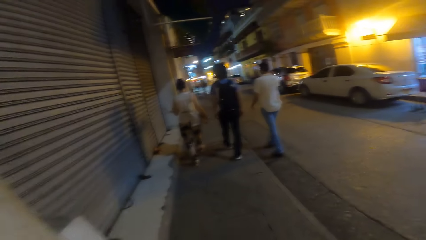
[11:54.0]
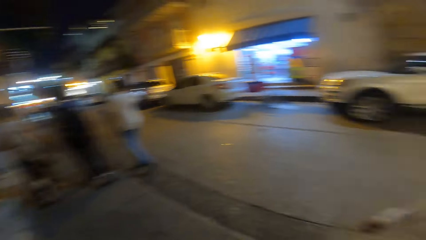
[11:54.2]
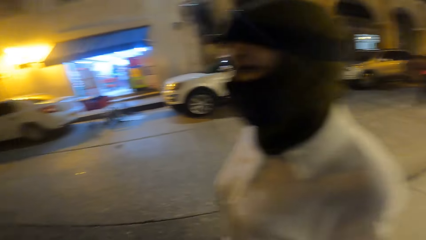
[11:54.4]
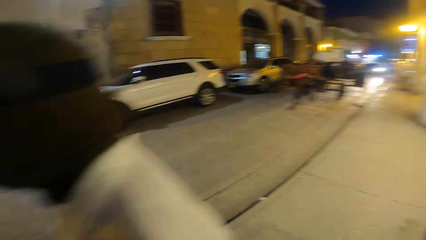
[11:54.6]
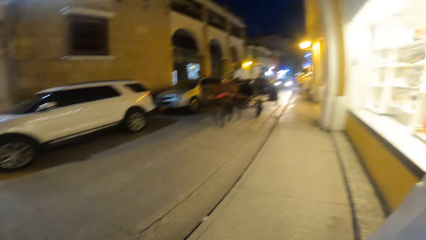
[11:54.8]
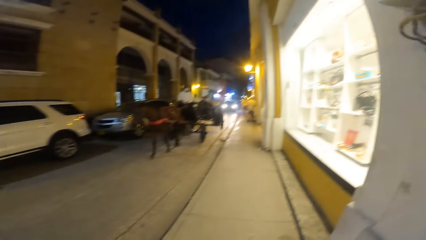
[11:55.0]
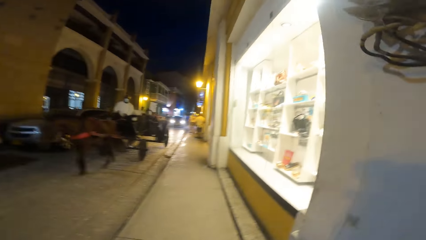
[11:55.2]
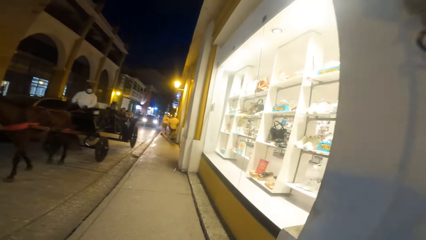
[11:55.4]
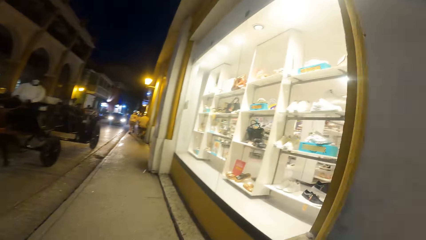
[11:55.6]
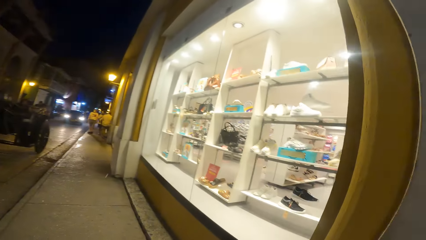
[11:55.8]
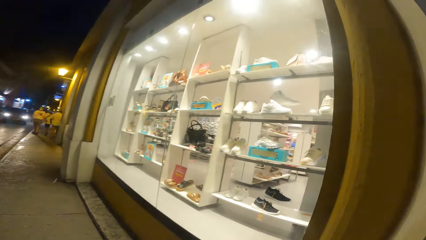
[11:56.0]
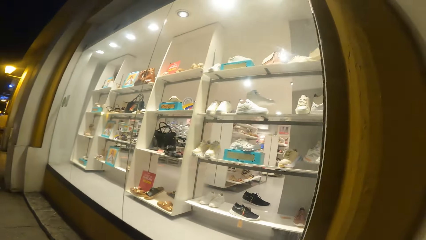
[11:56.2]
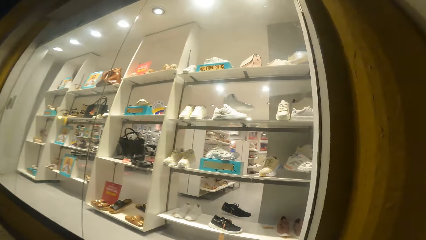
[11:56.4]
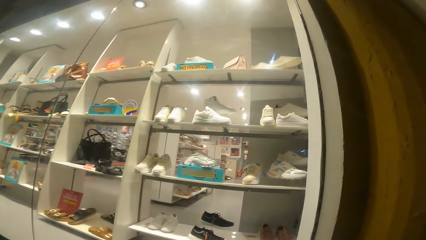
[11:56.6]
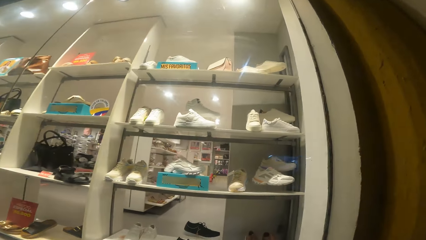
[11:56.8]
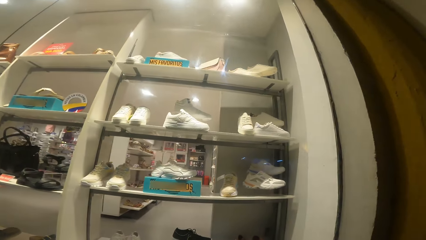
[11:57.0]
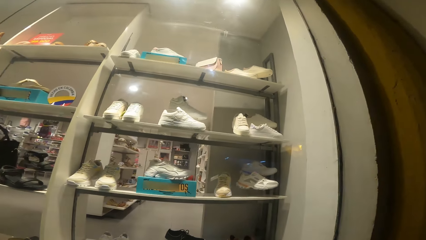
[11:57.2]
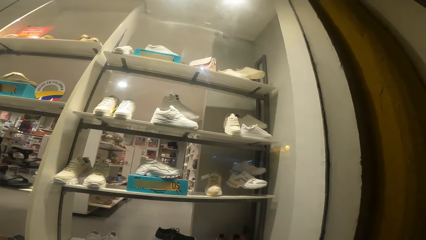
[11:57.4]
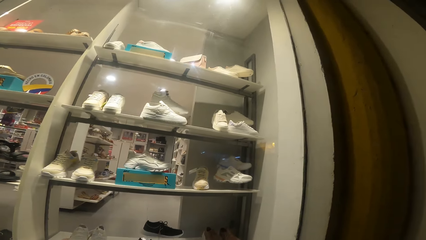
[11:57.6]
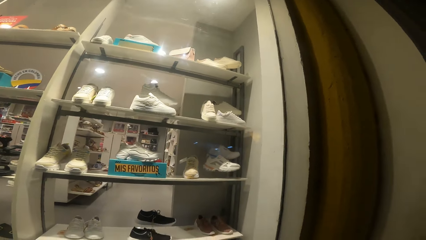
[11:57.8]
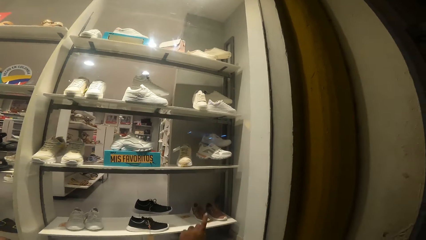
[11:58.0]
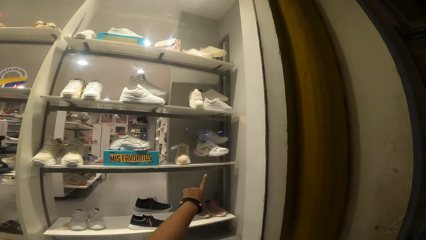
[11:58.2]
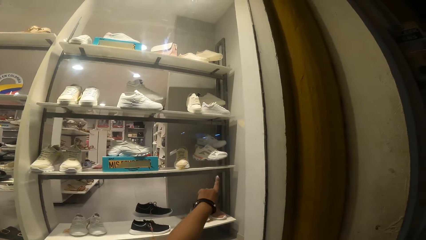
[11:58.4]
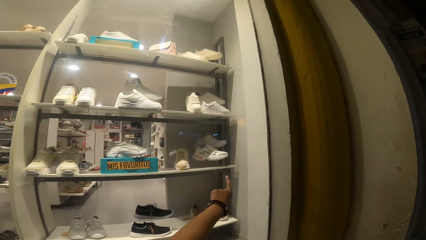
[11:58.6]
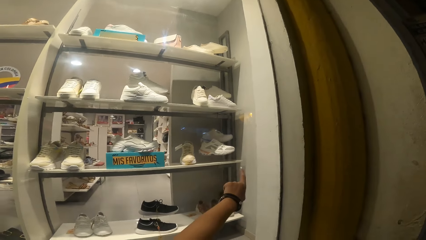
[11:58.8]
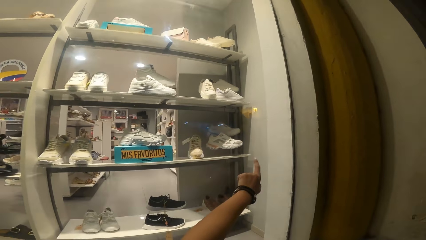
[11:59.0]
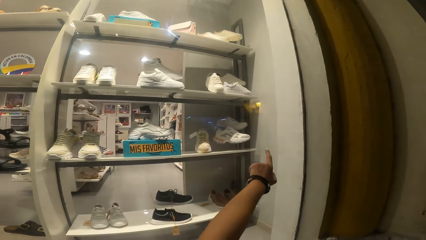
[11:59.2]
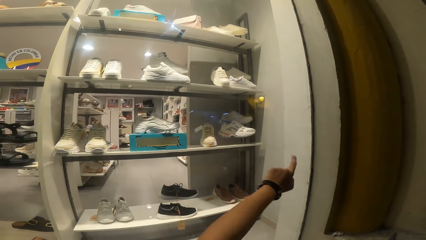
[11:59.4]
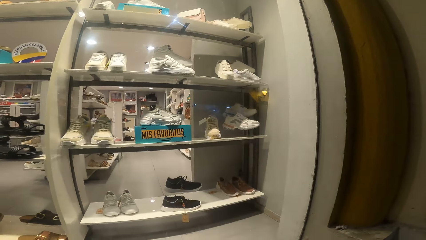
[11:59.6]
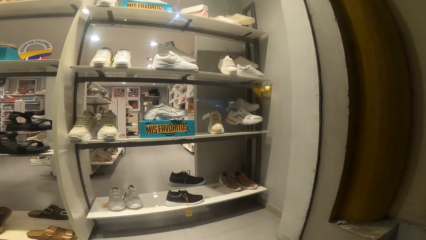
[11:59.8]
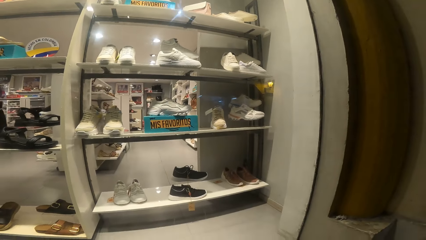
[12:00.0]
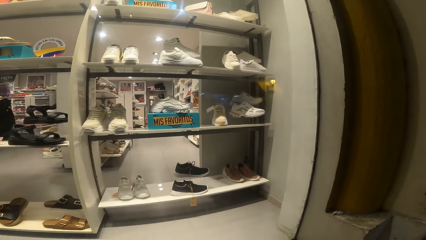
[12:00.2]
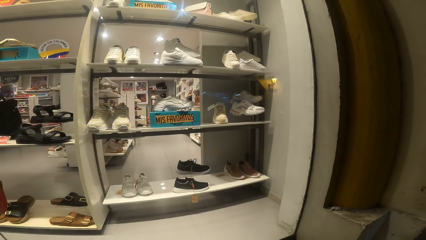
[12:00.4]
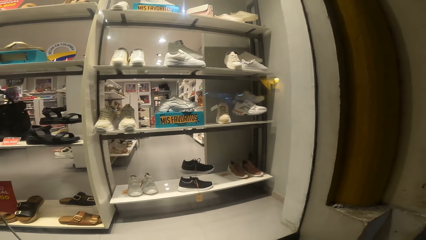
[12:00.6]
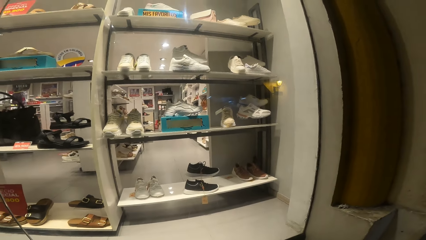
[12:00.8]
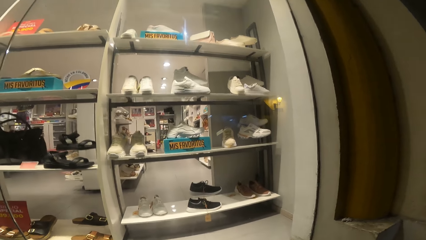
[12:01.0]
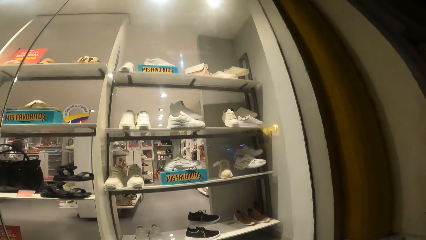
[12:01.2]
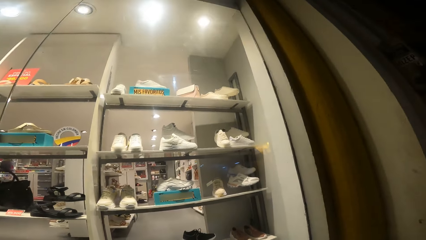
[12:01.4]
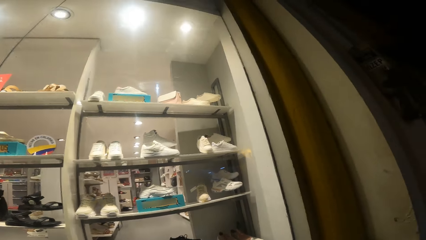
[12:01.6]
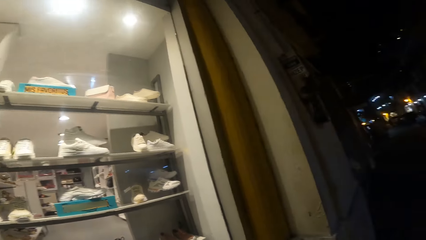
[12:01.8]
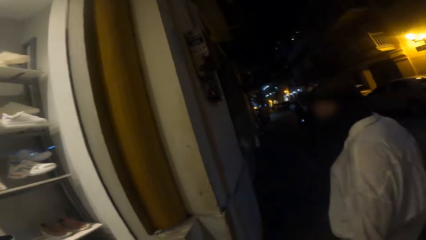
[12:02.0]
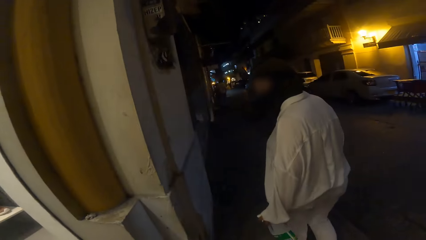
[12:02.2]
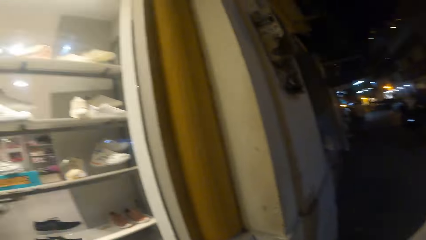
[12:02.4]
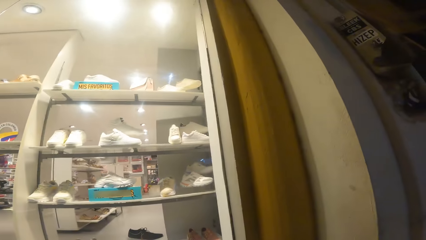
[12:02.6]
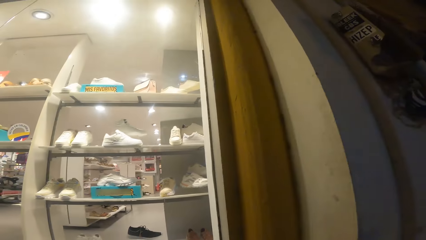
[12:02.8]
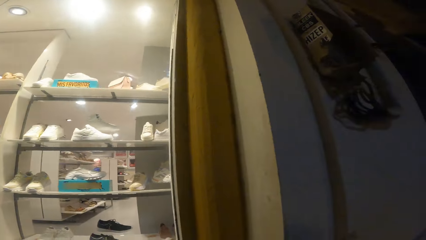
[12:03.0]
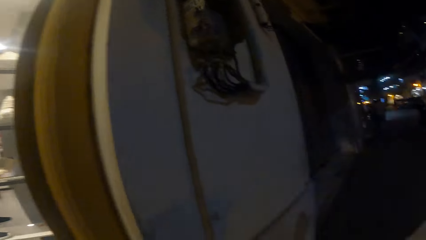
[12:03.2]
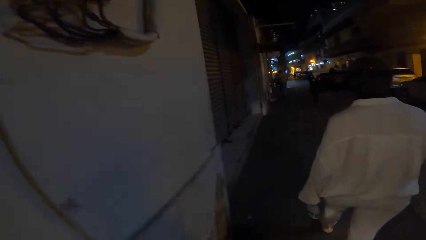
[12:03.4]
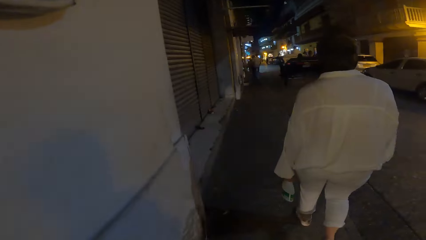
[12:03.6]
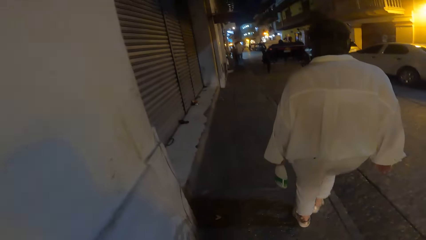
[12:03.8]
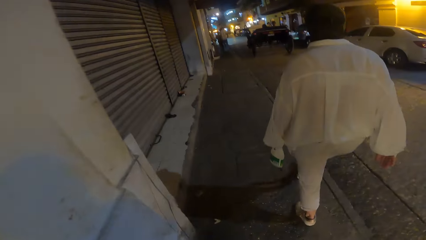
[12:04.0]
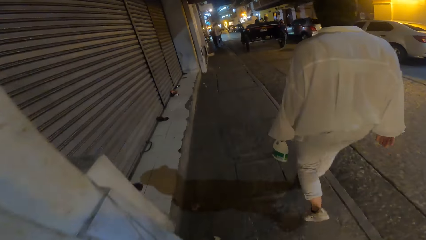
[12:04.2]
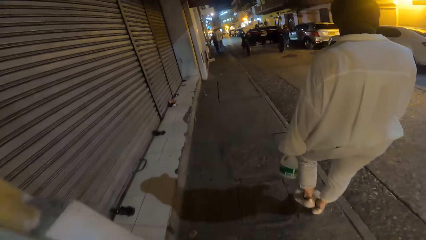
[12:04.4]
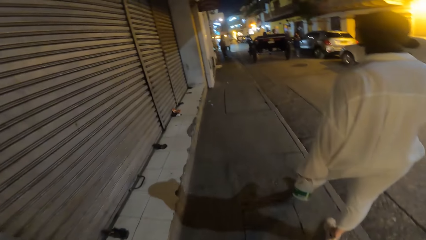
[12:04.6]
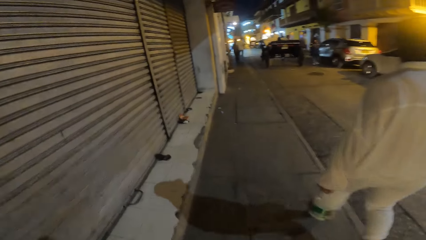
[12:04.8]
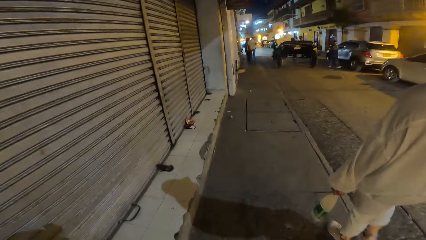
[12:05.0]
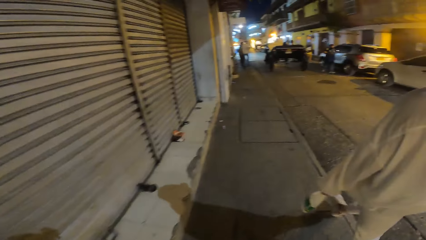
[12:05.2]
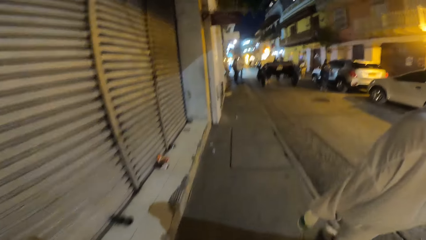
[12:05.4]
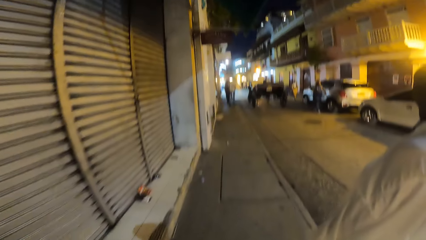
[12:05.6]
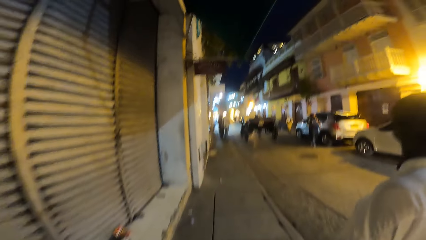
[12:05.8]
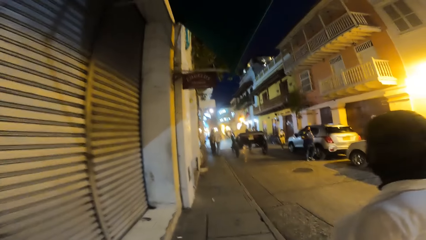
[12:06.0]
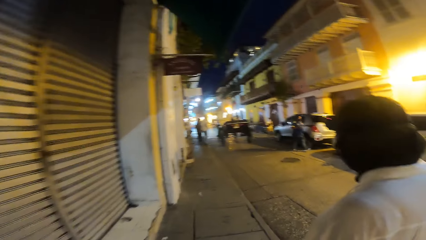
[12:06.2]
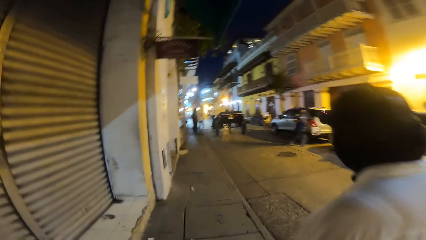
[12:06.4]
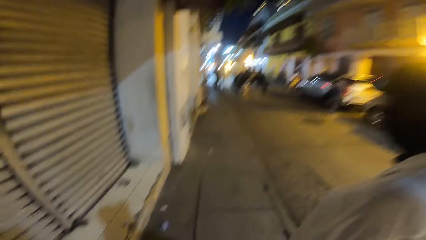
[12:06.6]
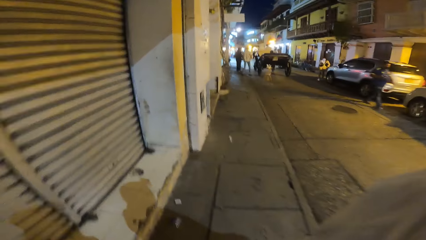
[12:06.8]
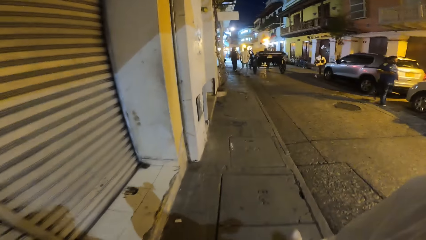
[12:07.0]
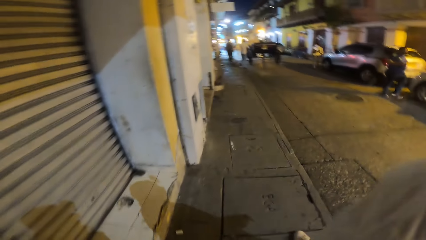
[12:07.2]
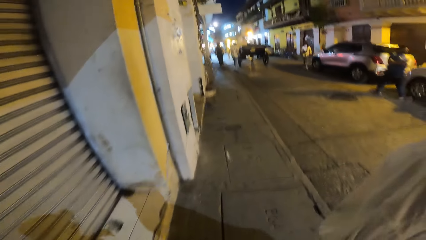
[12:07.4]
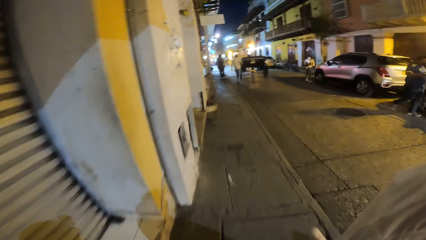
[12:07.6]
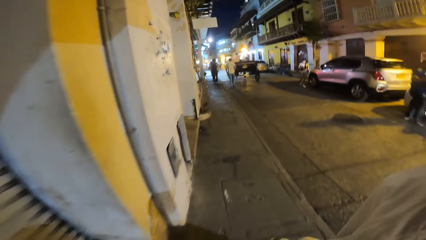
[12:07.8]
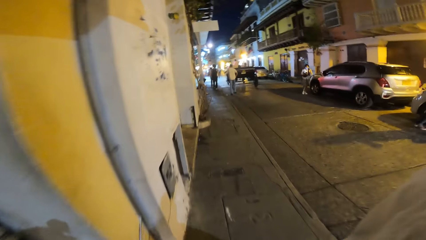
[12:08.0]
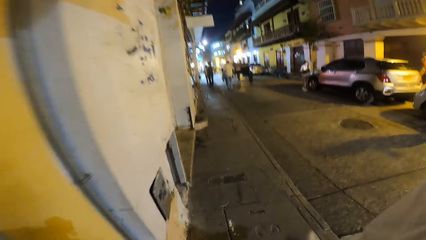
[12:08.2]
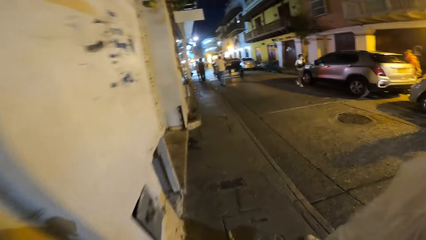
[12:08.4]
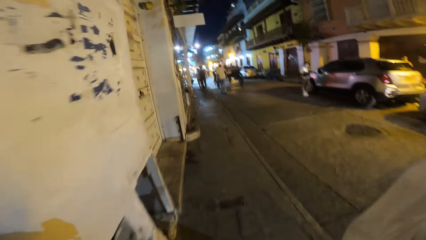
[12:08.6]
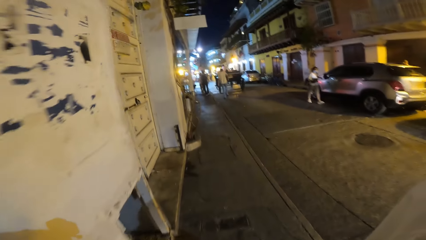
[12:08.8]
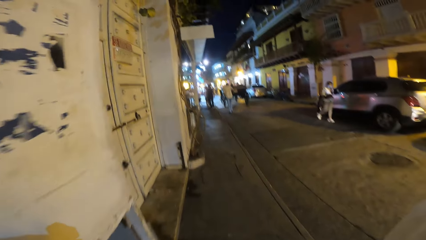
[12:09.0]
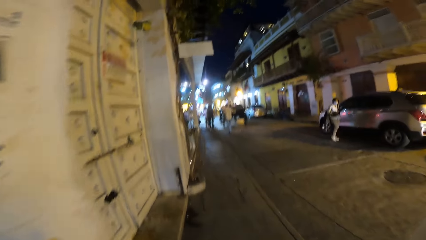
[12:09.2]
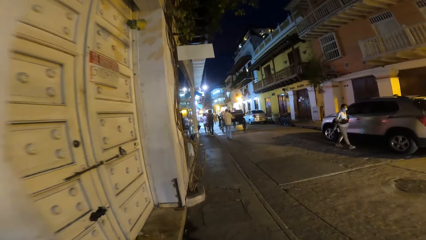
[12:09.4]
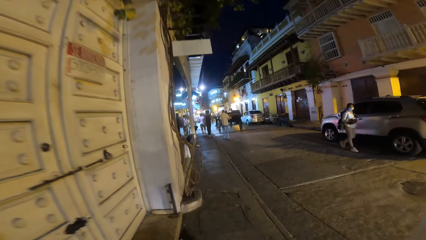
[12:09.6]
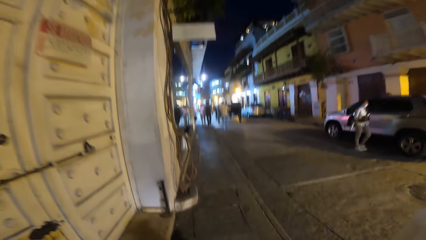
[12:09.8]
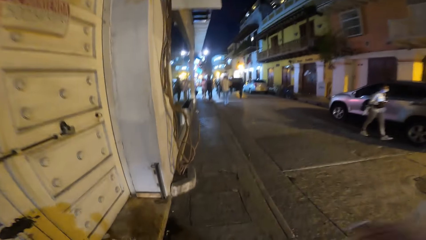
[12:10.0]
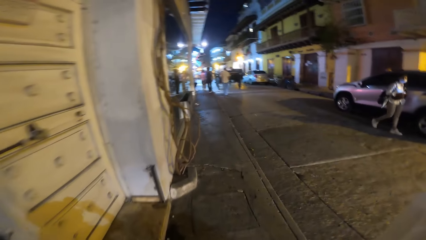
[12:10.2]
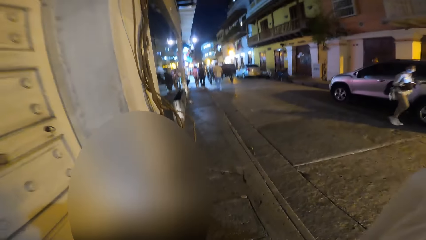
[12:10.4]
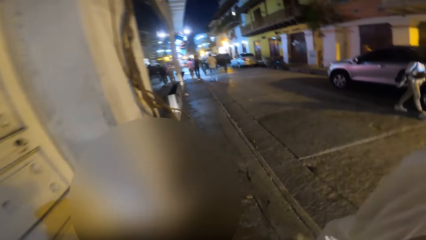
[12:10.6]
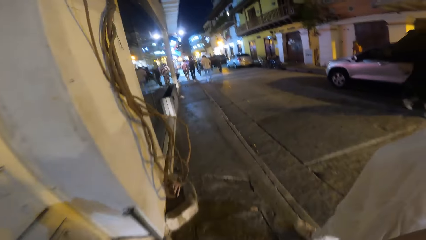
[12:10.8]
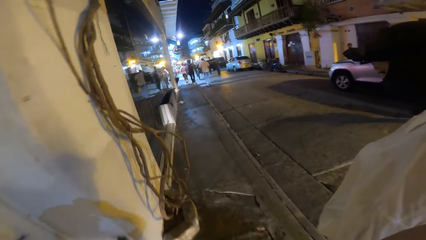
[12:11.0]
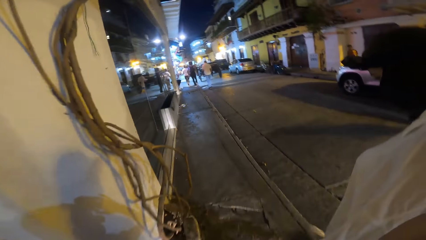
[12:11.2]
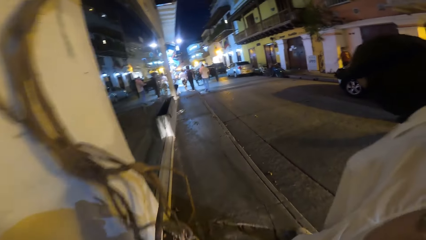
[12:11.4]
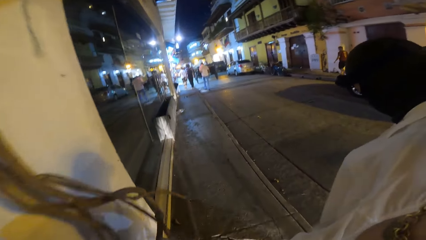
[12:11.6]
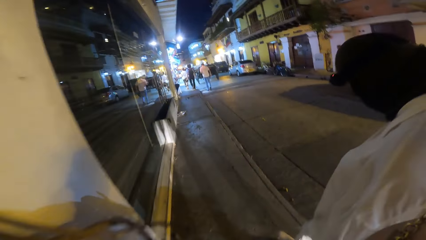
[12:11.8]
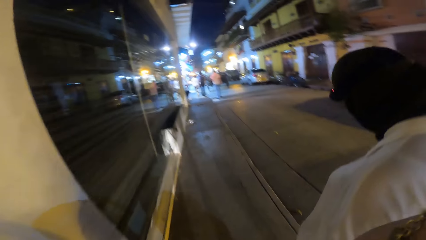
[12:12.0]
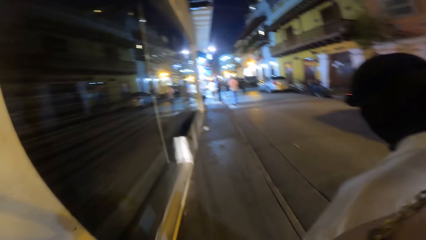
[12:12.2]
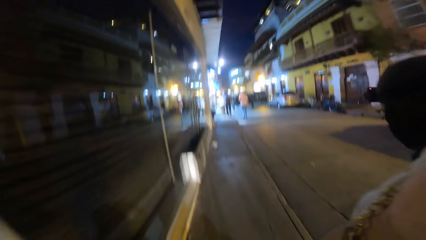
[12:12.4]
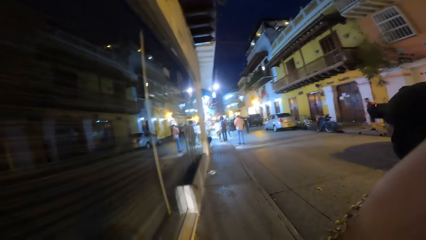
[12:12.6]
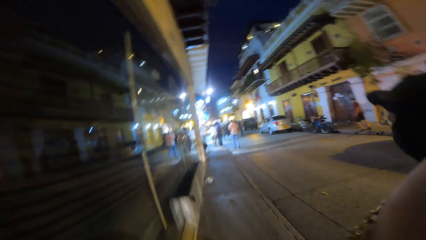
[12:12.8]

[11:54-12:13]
The camera wearer looks around the streets. She looks inside the shop. She points her left hand towards a shoe in a boutique. She walks on the sidewalk of the road with the woman.
